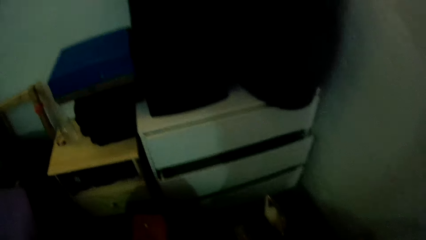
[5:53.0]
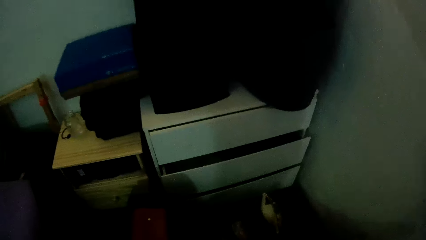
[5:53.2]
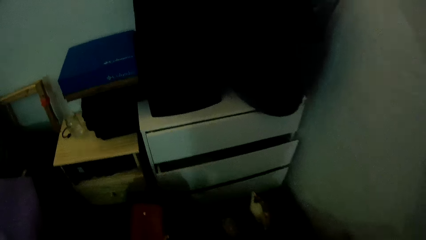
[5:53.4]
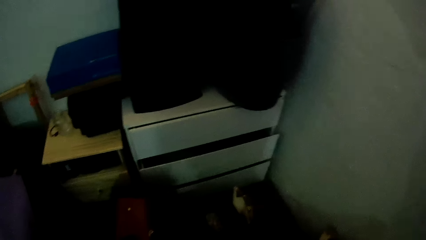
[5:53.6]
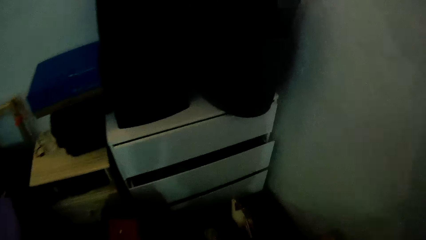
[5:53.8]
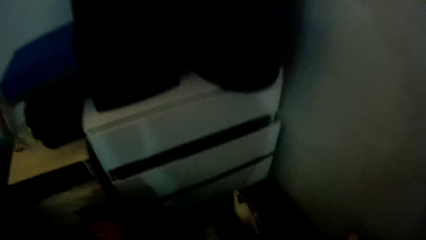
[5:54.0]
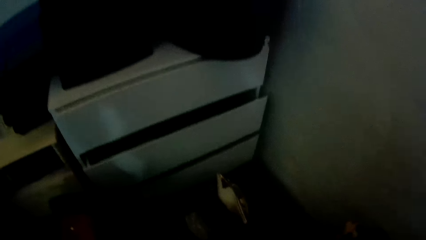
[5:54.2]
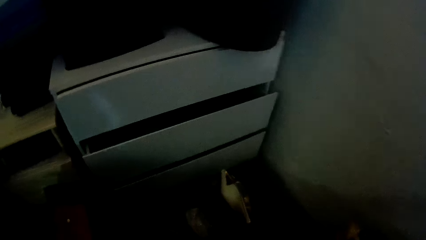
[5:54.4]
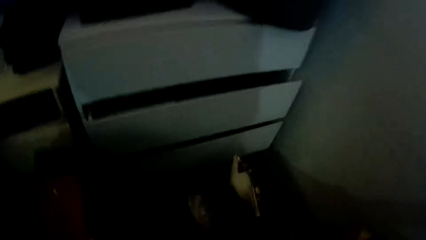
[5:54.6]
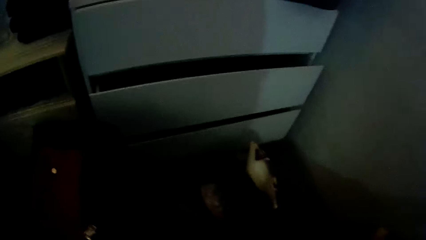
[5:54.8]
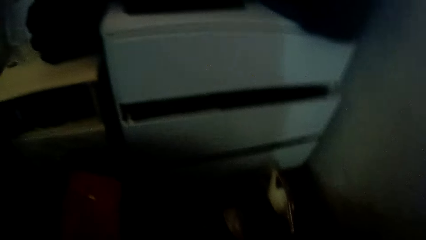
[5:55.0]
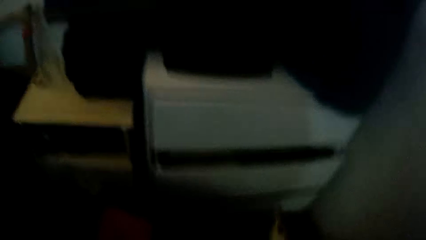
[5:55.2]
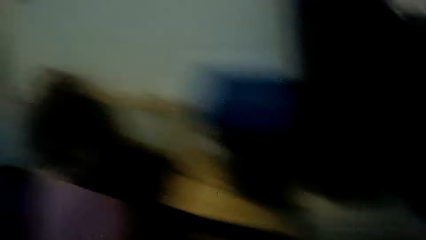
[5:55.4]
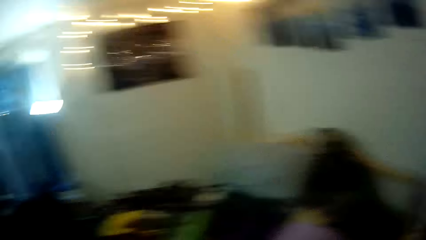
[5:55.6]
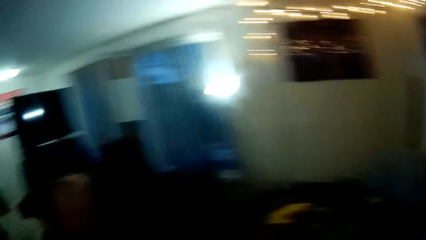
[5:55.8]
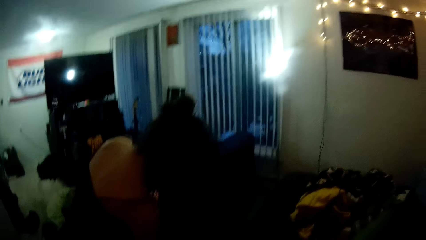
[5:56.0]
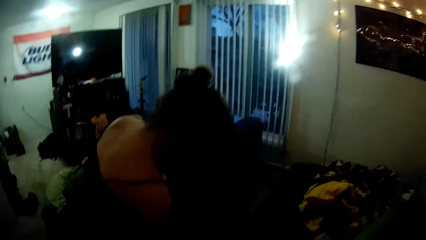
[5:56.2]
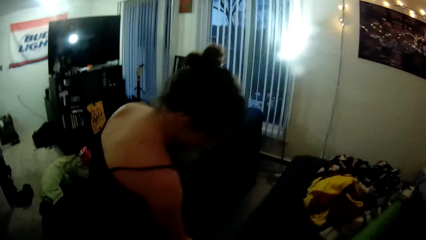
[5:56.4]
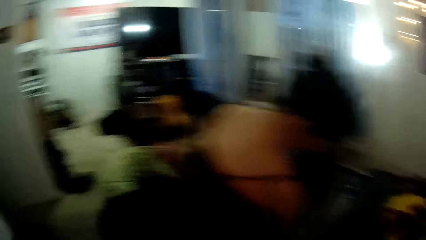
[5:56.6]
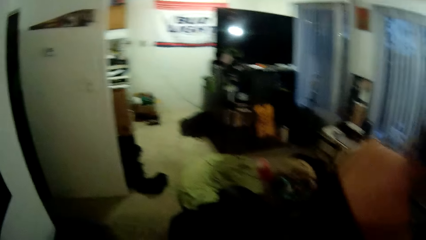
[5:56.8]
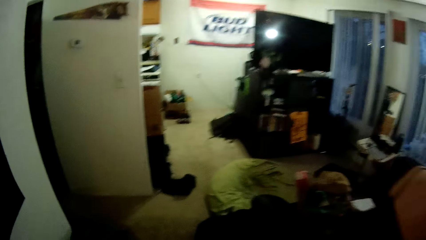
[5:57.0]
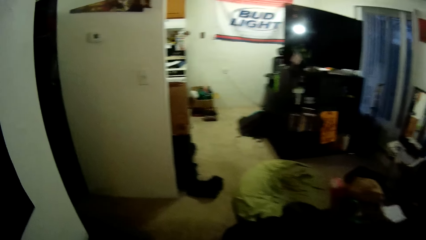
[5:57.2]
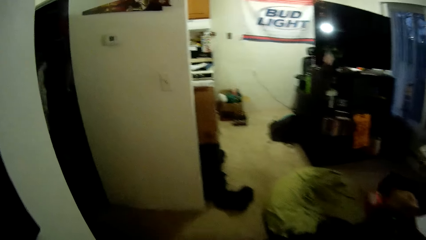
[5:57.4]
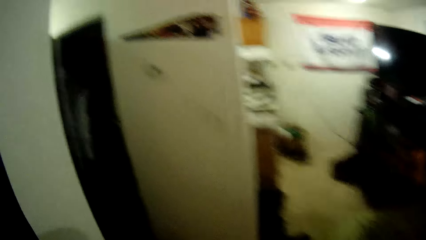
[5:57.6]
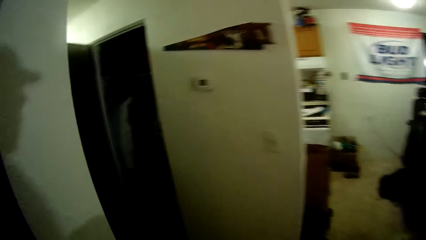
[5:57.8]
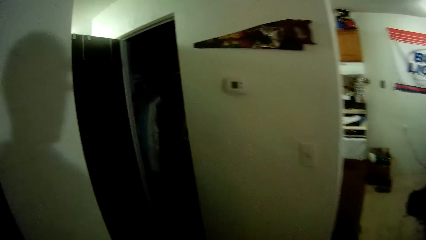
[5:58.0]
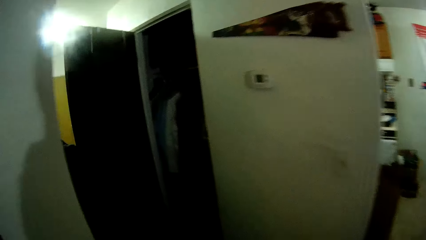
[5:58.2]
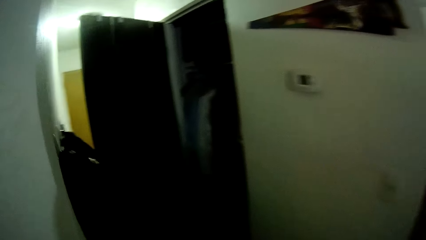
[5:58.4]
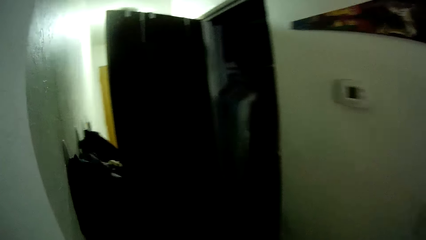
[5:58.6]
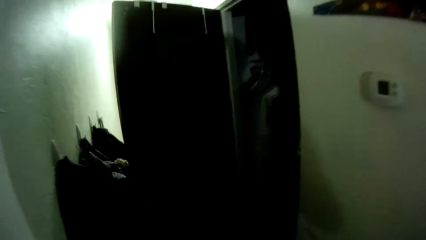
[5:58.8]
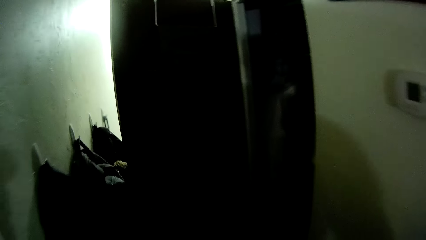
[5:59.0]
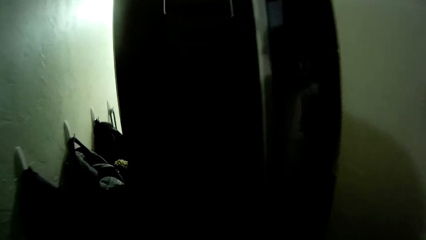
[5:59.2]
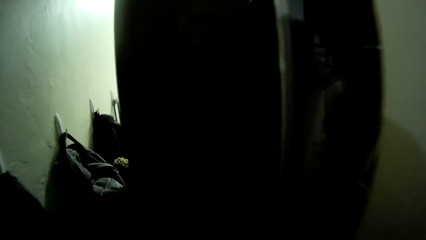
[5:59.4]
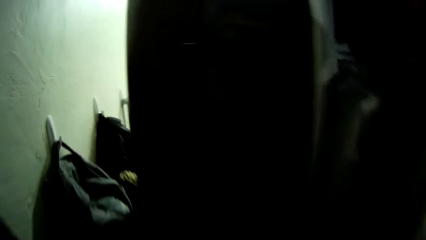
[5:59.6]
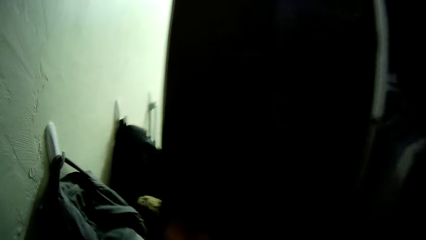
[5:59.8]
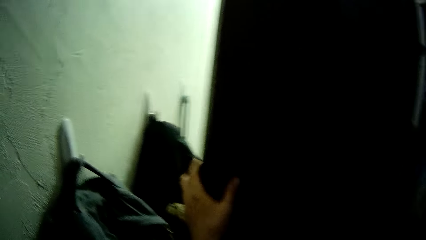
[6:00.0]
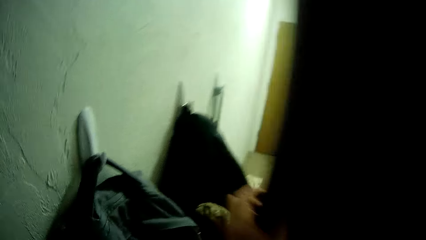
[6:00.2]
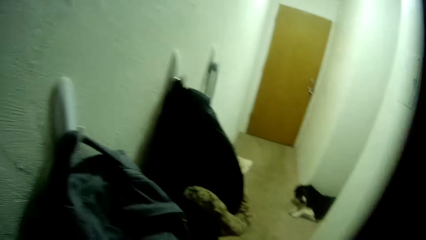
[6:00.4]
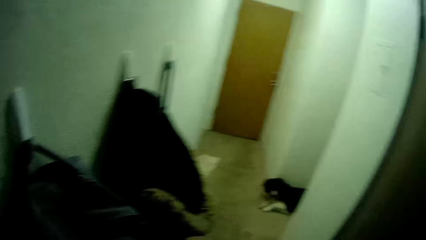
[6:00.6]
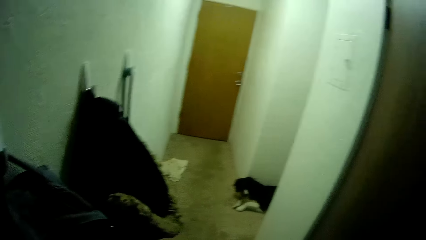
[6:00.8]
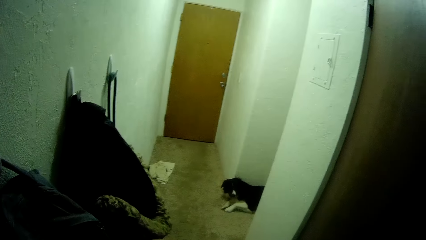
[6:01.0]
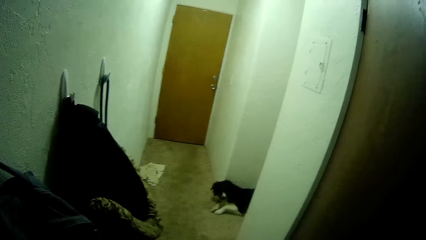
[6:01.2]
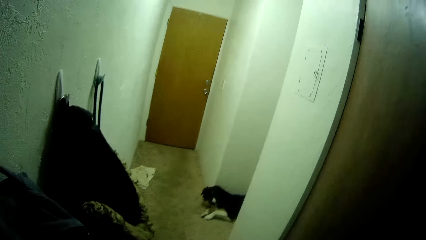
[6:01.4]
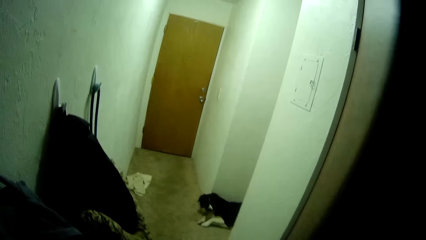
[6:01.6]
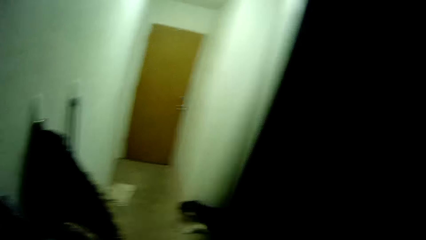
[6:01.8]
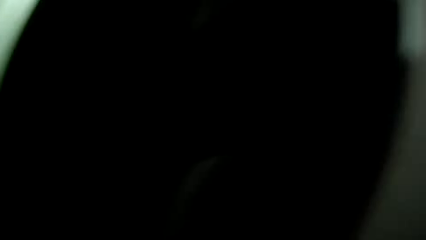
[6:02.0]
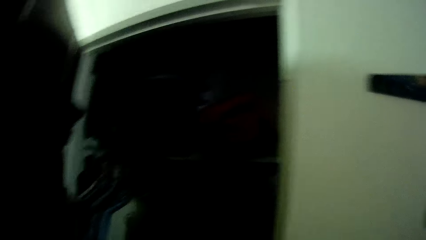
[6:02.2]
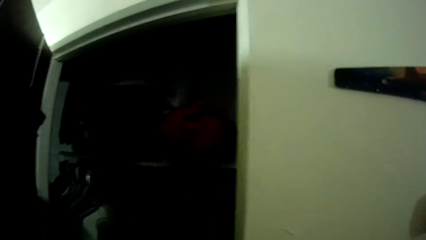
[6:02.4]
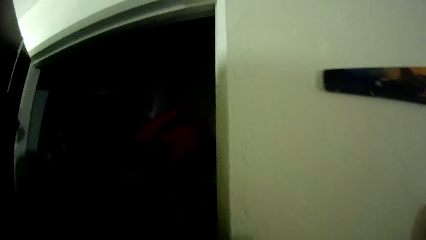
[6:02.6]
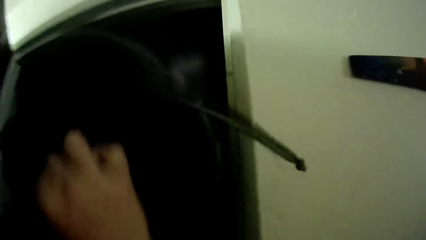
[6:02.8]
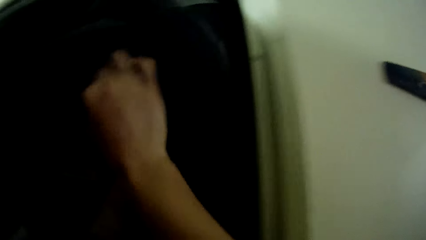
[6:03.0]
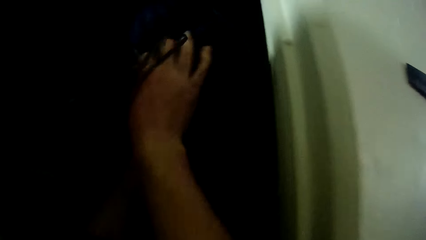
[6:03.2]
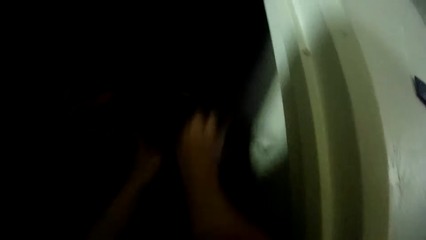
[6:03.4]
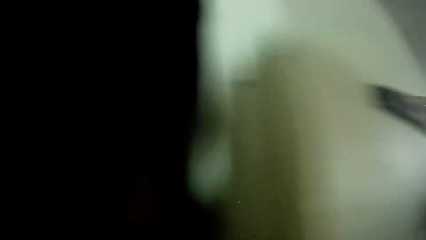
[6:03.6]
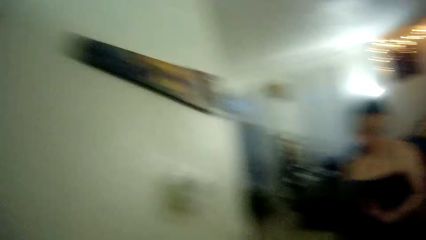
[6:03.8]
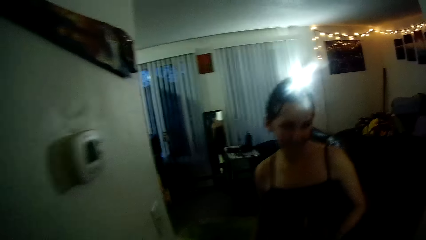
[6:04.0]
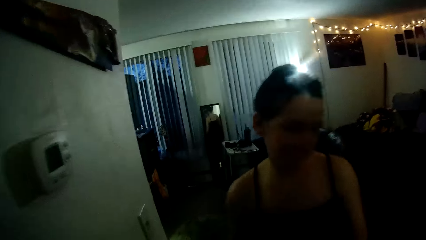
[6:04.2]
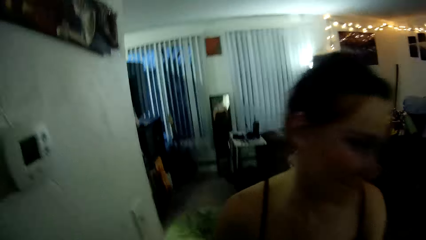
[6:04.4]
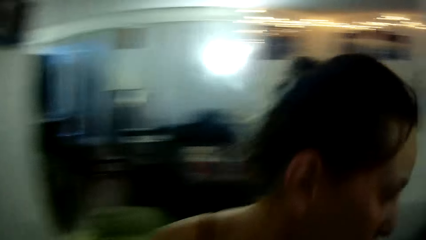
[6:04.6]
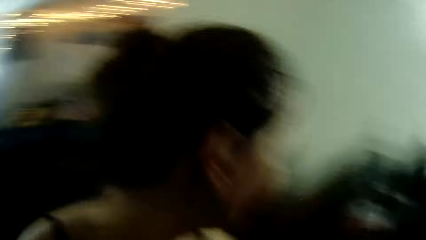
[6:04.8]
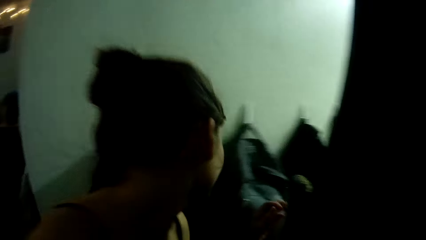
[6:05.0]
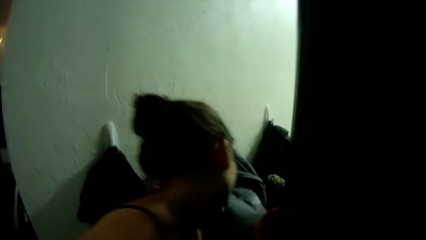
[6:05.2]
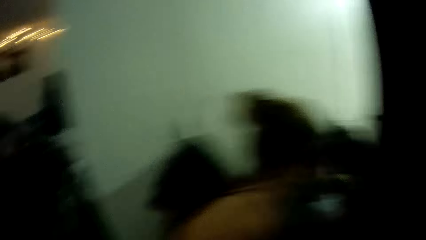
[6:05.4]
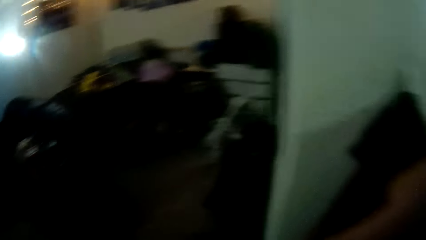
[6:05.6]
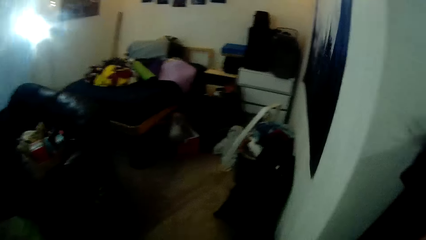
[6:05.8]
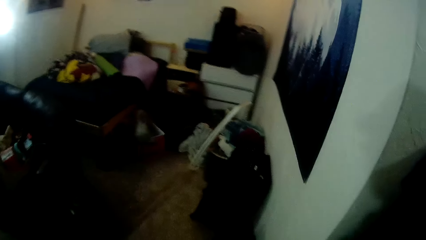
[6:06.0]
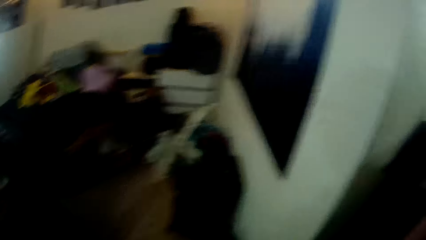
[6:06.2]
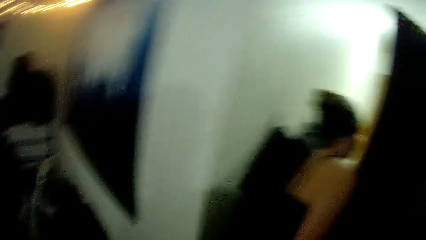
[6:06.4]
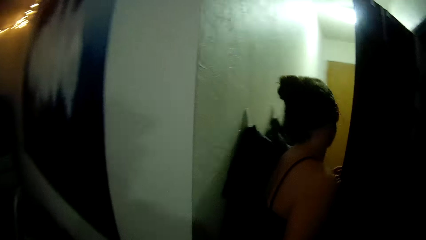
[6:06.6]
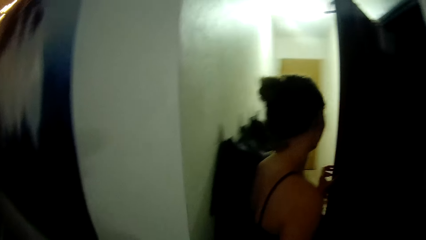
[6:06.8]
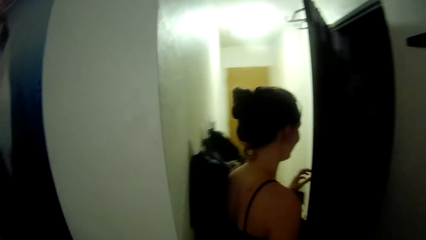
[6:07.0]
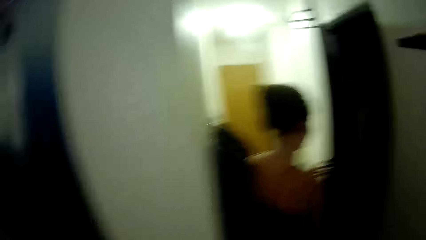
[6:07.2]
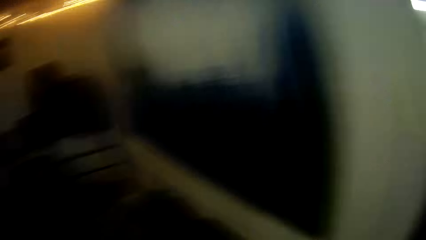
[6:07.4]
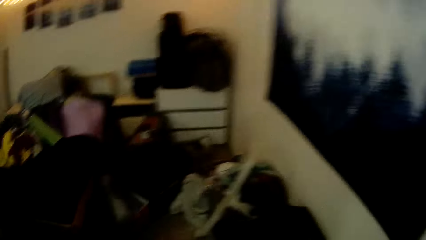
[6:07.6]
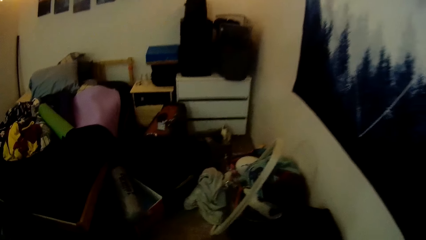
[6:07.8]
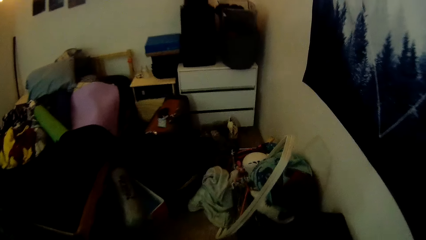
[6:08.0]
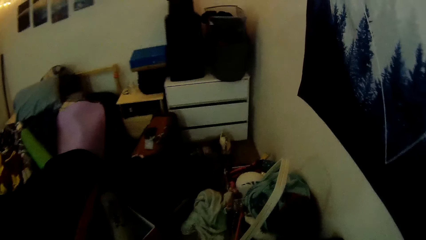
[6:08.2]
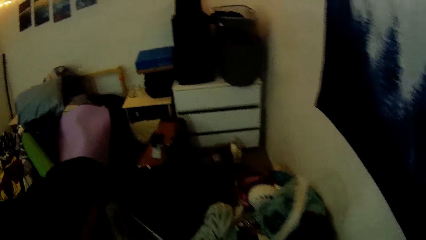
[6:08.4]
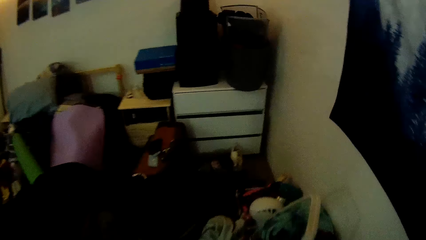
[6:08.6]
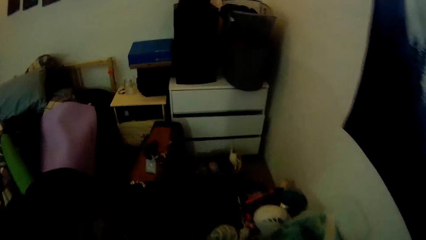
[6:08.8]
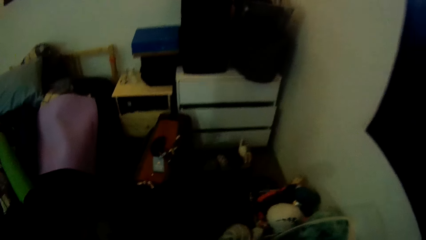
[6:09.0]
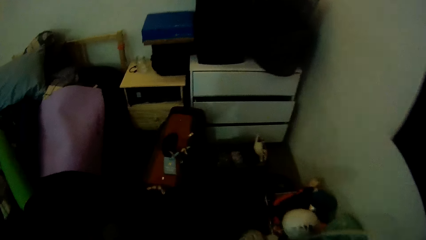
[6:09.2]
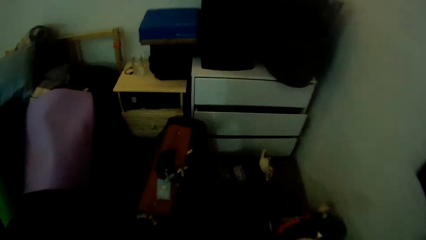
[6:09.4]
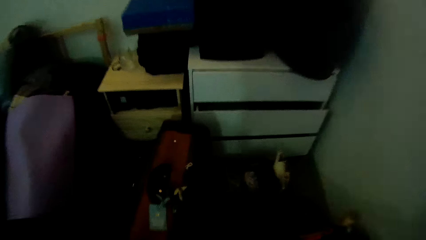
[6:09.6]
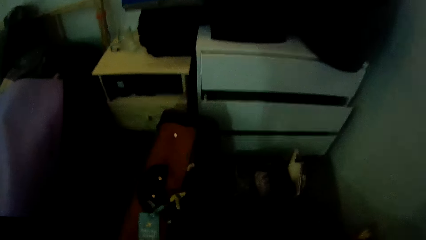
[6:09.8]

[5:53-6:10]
The camera wearer looks around the house. The lady does something. The camera wearer walks around the house. They close the cupboard. They open the cupboard. They hang a cloth in the cupboard. They put a bag into the closet. They turn. The lady walks around the room. The camera wearer looks around and moves along the corridor. The lady stands next to the cupboard. The camera wearer walks towards the bed.
